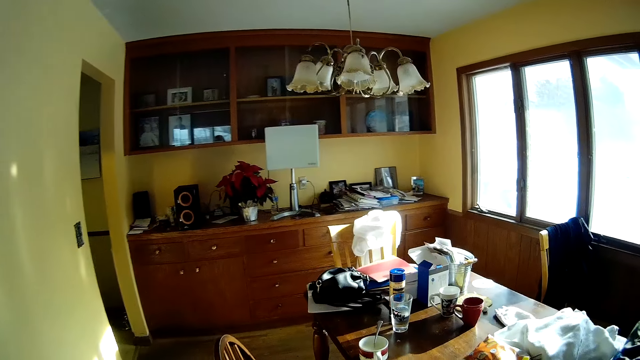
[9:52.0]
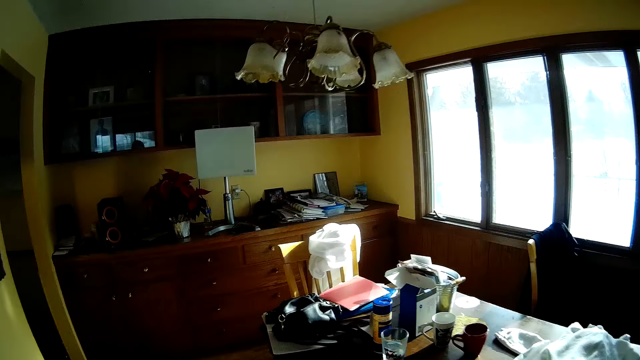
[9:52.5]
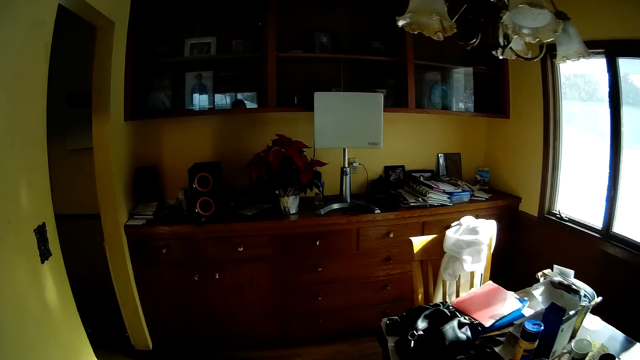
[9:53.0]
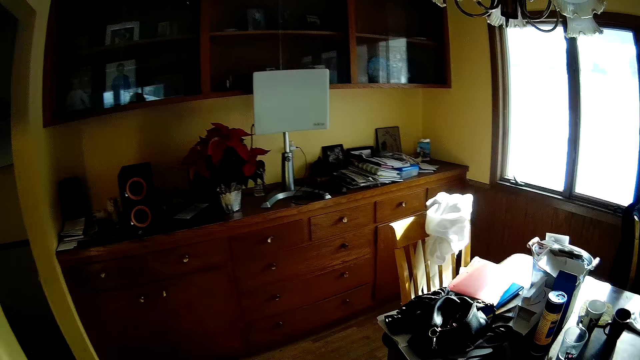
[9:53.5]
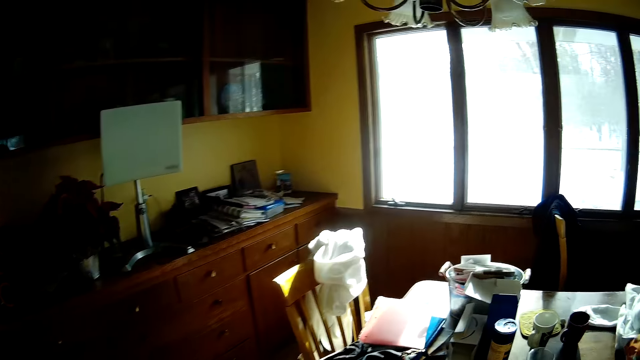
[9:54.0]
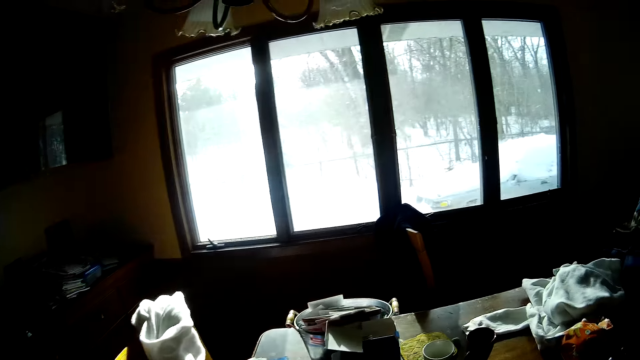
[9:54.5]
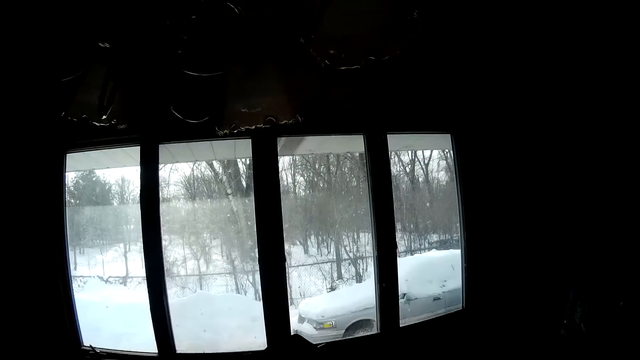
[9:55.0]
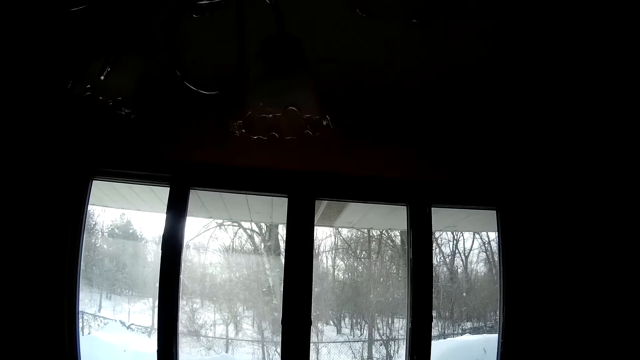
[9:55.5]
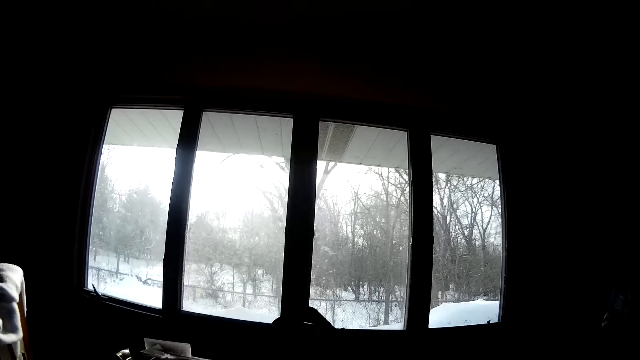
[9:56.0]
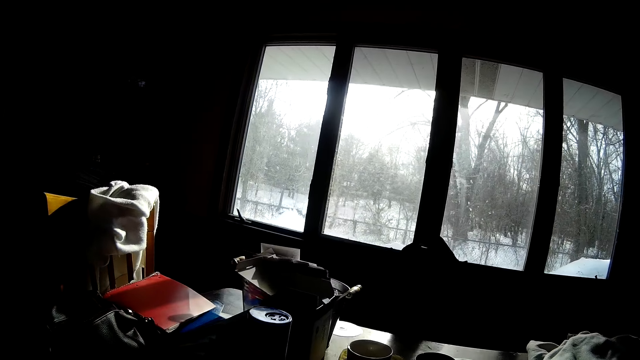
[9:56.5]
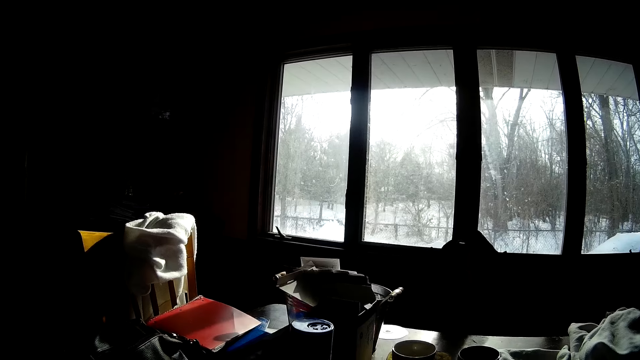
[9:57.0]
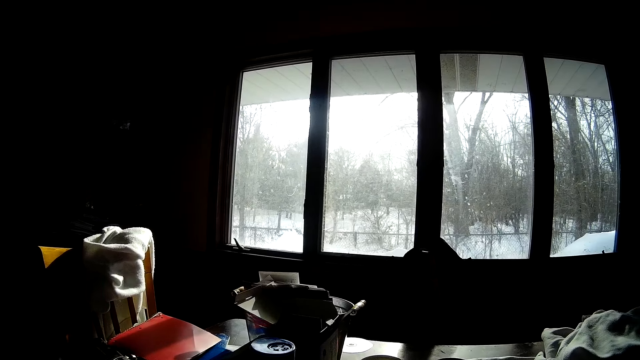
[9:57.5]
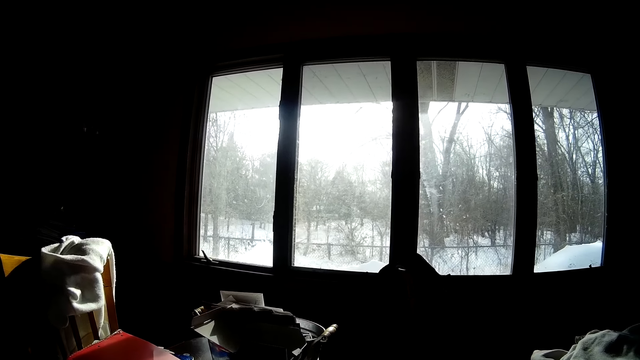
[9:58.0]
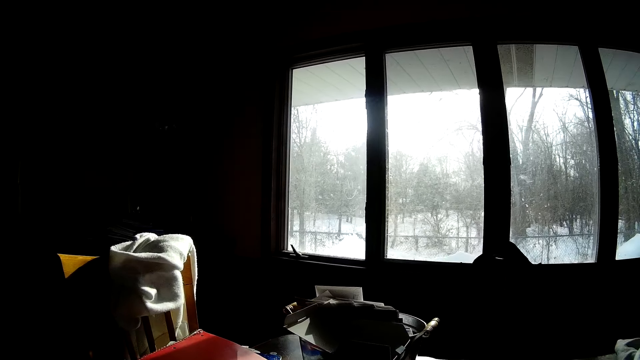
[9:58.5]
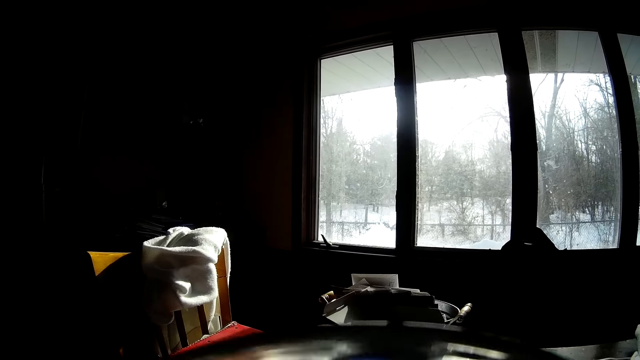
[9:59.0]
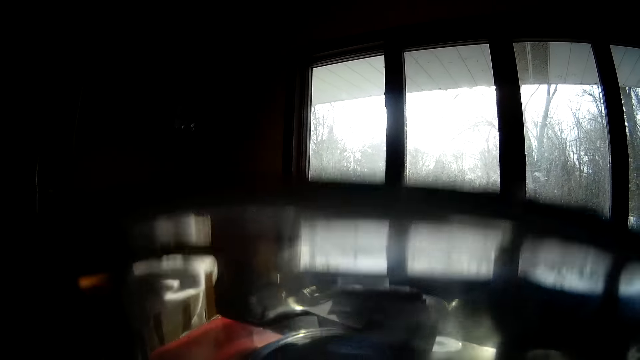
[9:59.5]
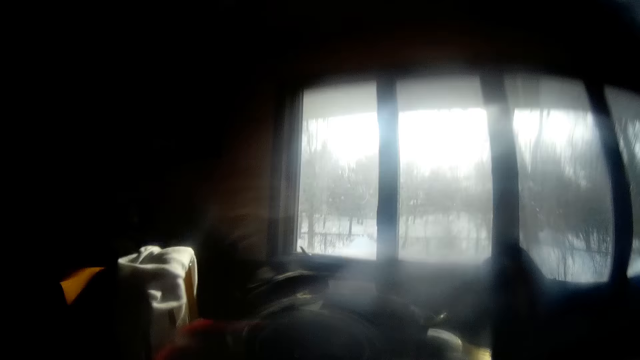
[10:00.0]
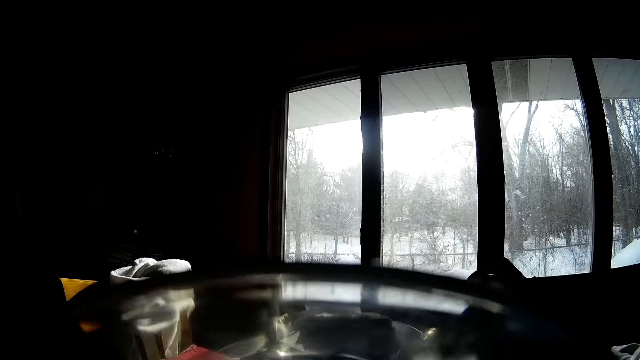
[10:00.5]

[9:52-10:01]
The camera wearer looks around. He drinks water with the cup in his left hand.

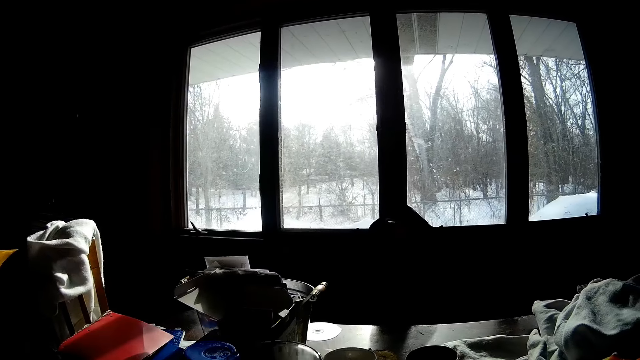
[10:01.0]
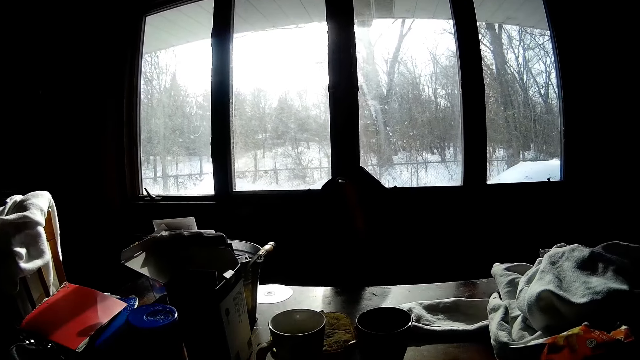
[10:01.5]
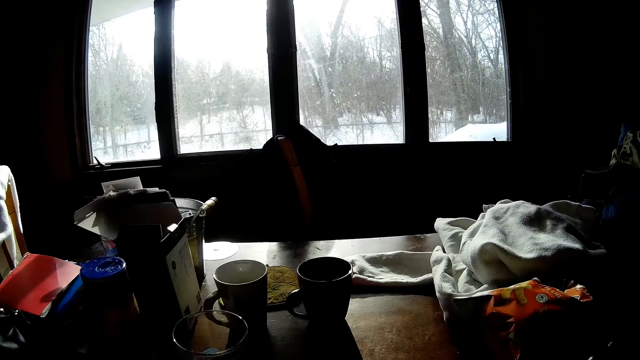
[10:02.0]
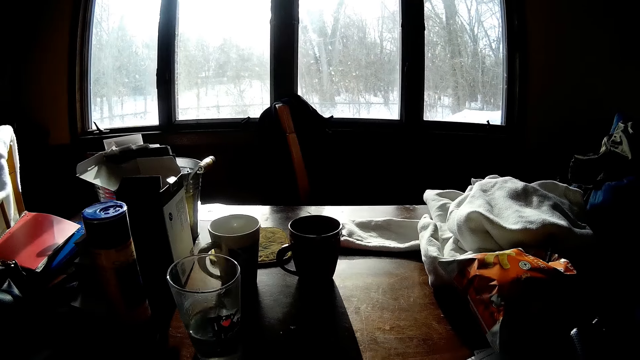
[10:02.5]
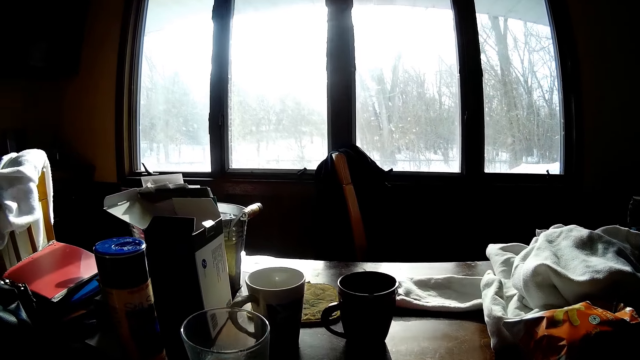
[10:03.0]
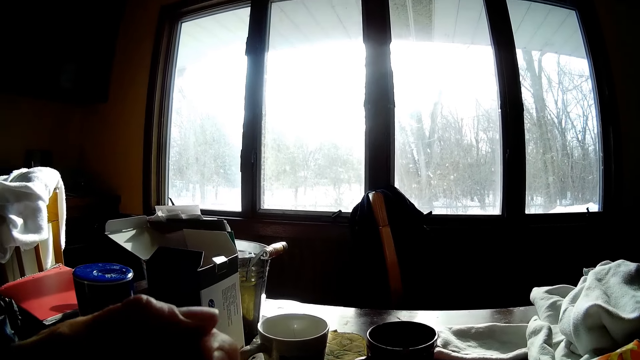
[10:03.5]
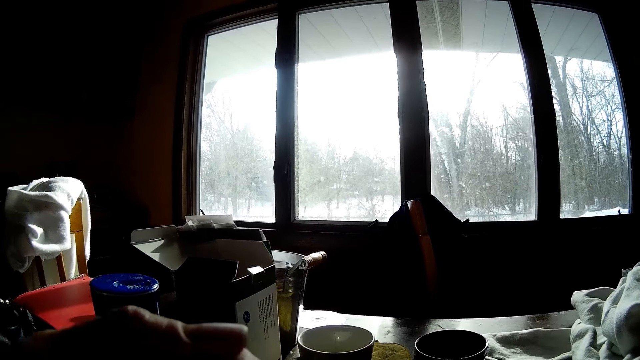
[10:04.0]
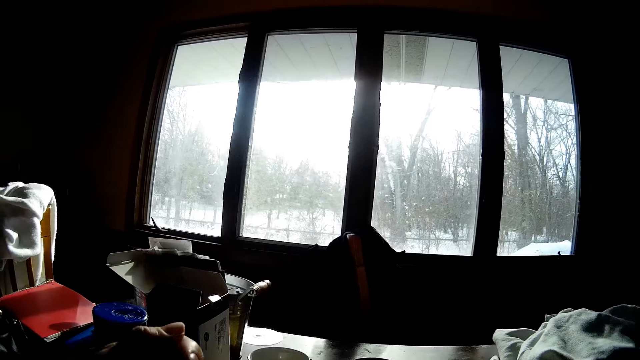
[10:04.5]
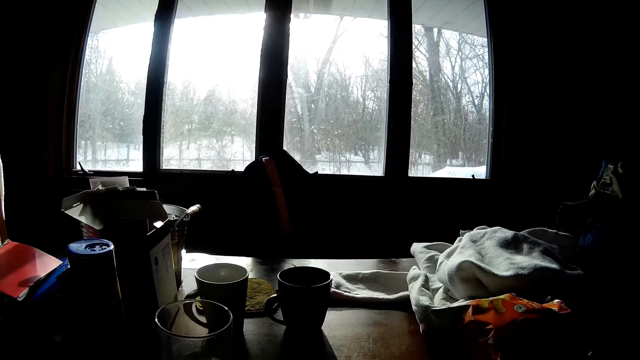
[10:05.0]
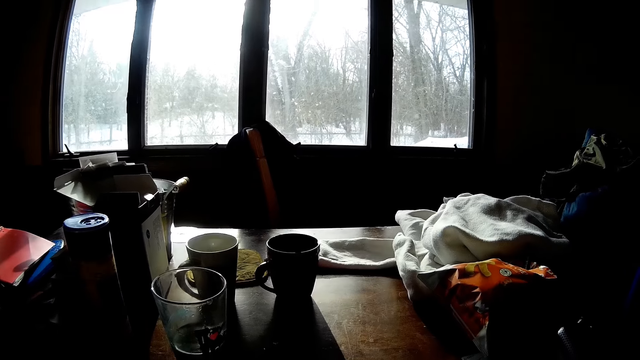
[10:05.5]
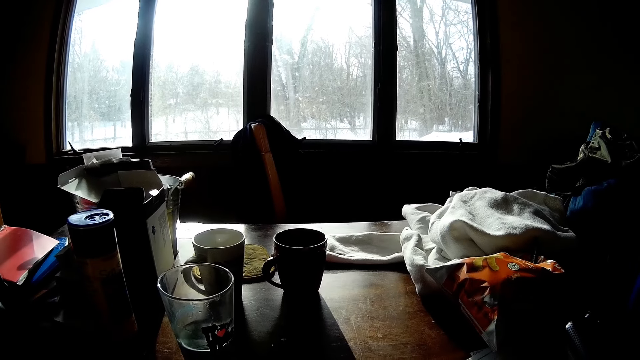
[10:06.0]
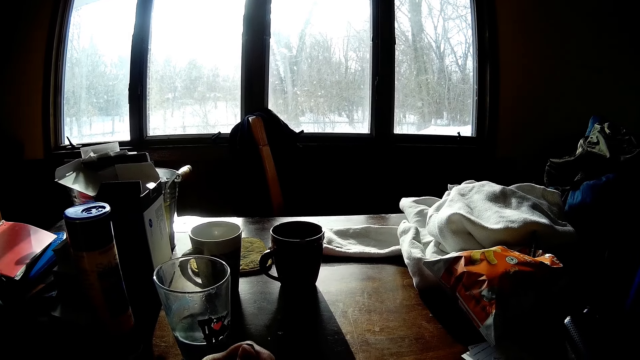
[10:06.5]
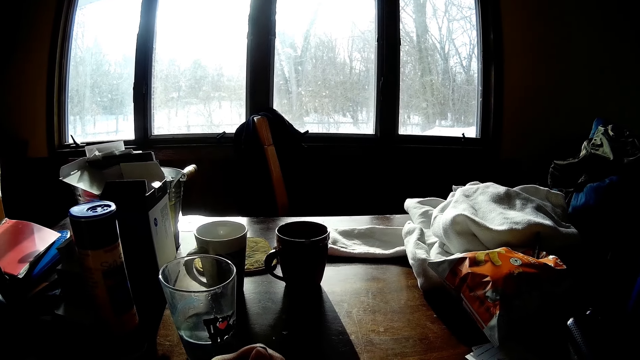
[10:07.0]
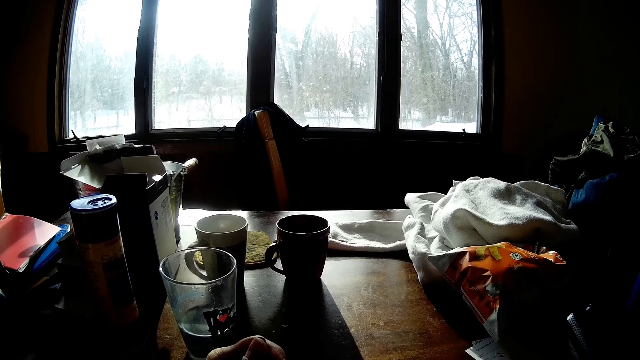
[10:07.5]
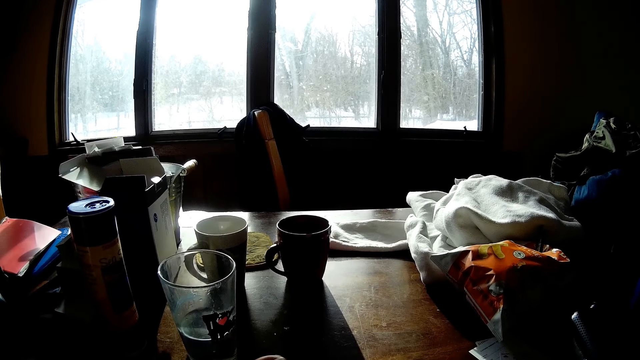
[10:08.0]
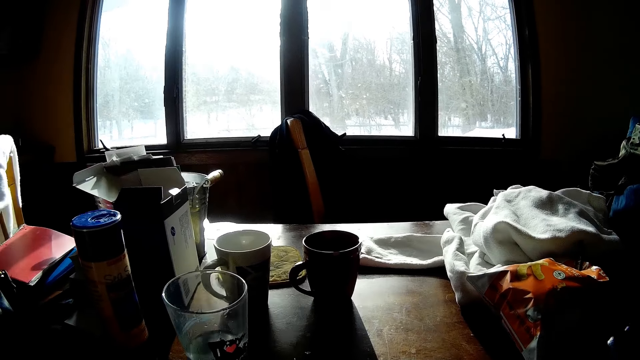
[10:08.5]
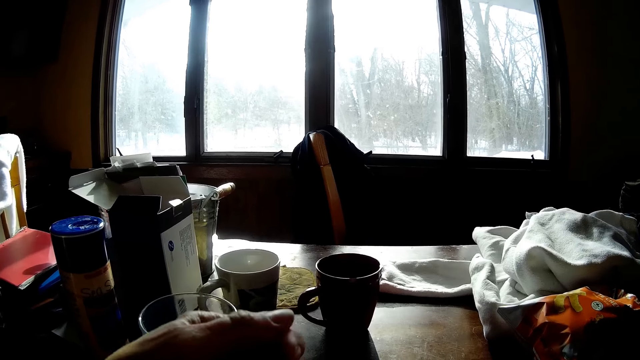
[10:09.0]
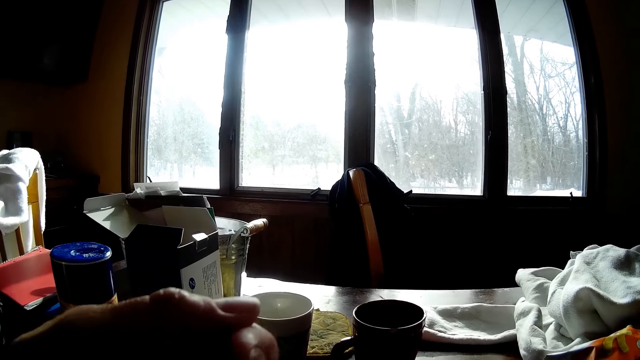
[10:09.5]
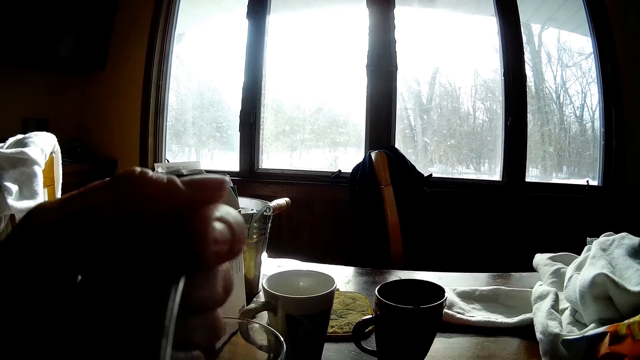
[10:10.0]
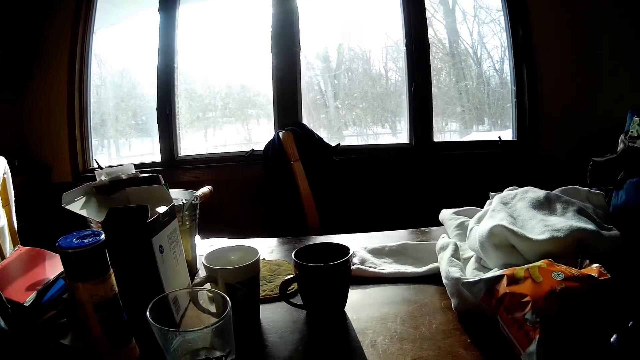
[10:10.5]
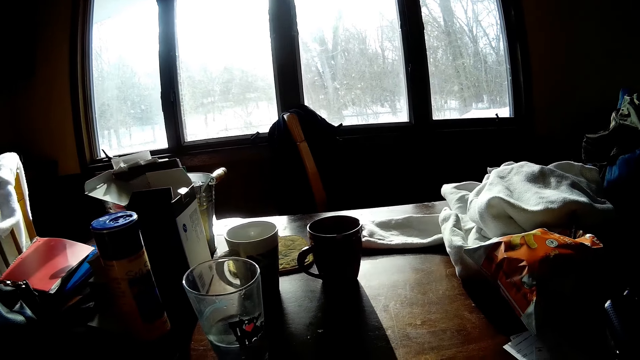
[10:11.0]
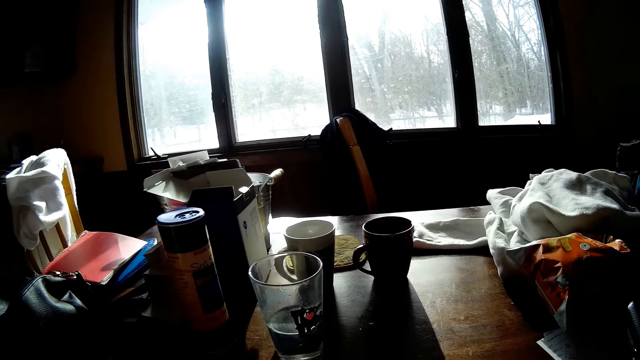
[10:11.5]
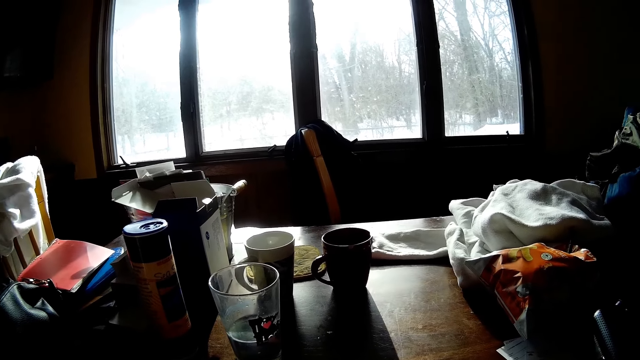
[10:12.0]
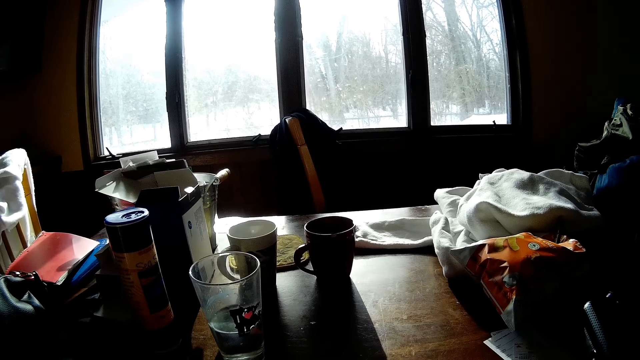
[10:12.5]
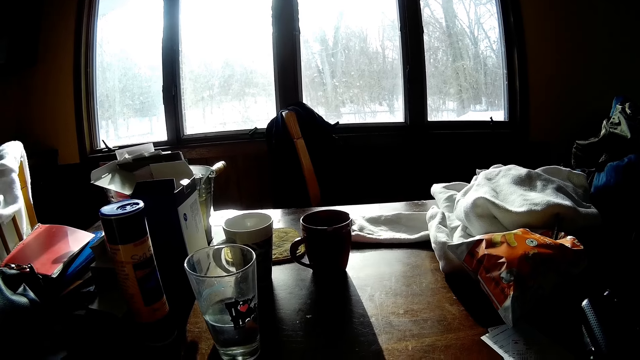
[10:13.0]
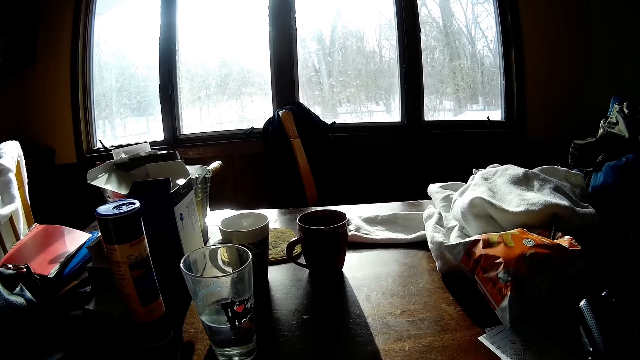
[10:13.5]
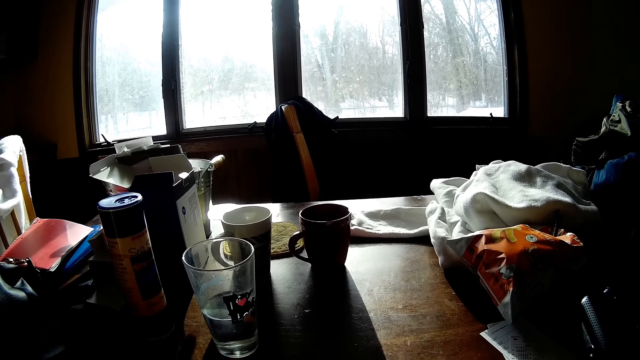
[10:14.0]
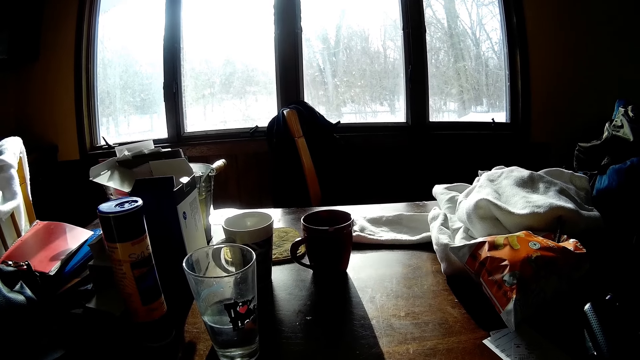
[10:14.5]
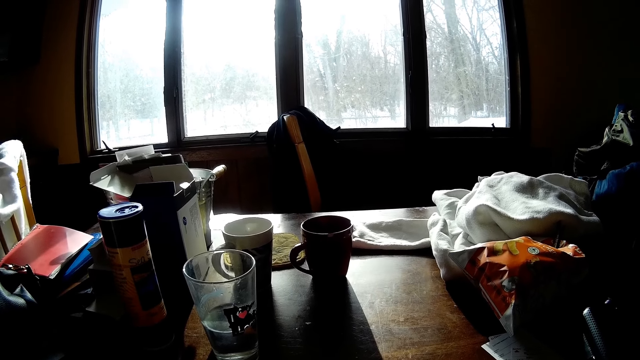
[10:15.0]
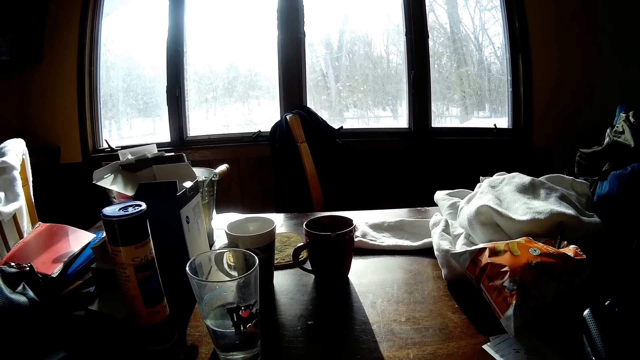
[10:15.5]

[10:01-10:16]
The camera wearer drops a glass on the table. He eats with the spoon in his left hand. He looks around. He eats something with the spoon. He looks around.
